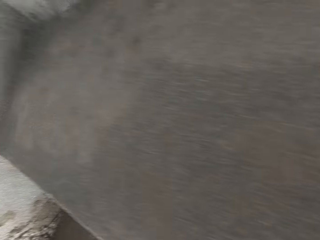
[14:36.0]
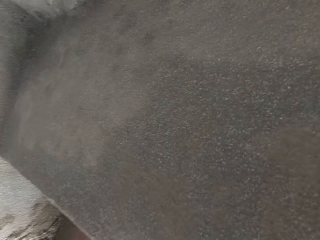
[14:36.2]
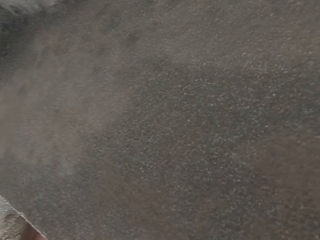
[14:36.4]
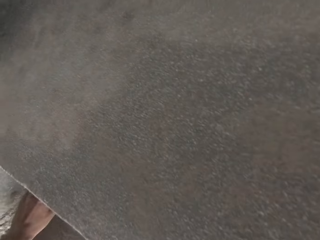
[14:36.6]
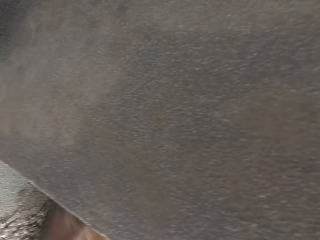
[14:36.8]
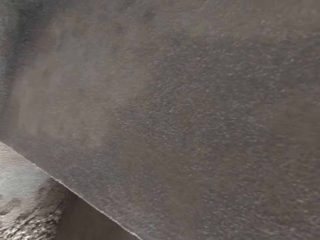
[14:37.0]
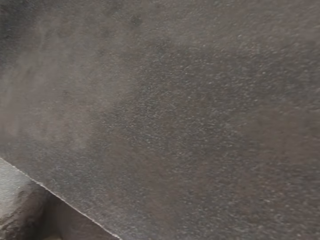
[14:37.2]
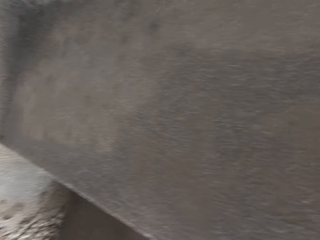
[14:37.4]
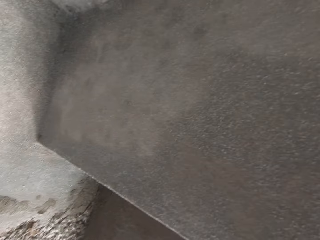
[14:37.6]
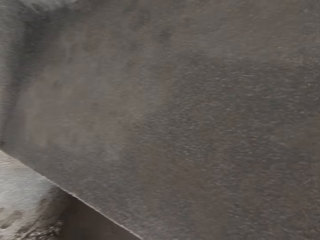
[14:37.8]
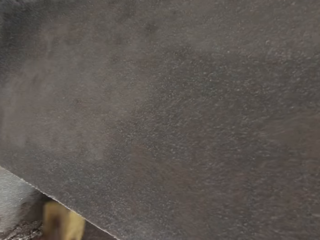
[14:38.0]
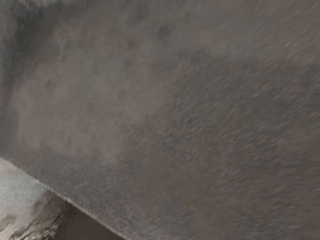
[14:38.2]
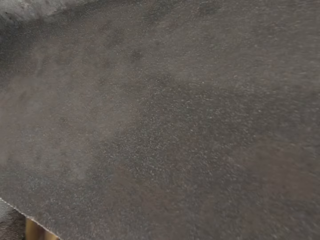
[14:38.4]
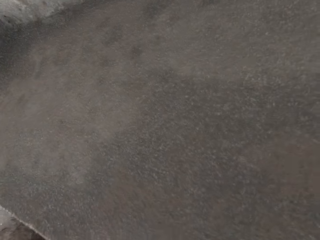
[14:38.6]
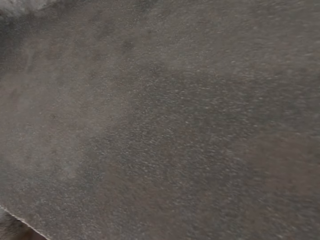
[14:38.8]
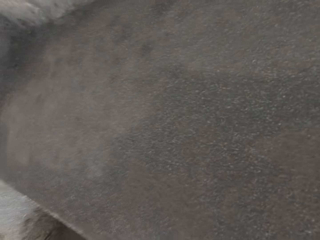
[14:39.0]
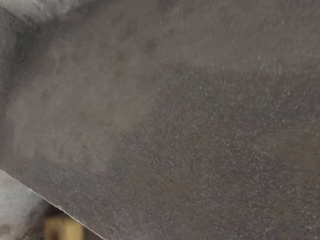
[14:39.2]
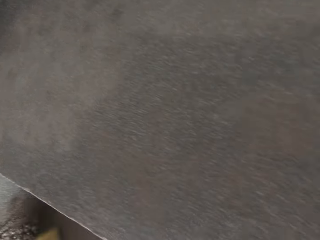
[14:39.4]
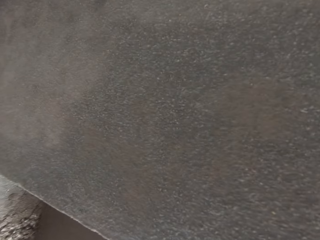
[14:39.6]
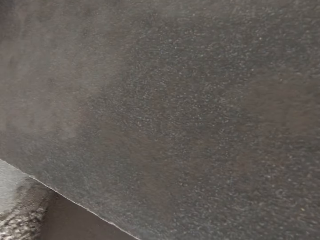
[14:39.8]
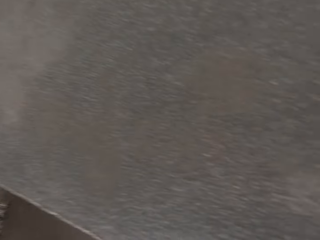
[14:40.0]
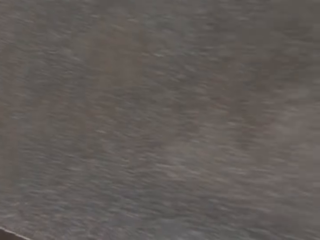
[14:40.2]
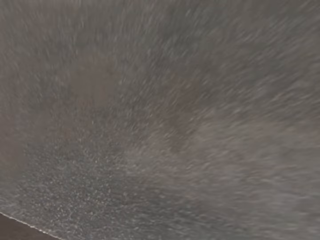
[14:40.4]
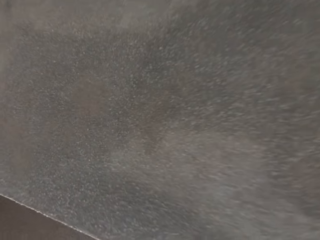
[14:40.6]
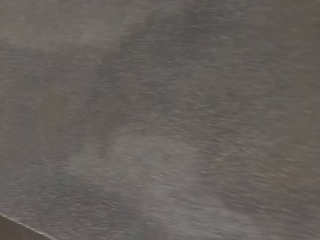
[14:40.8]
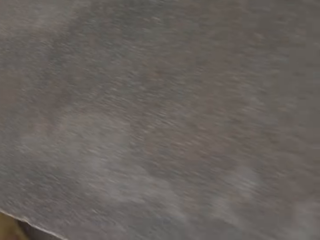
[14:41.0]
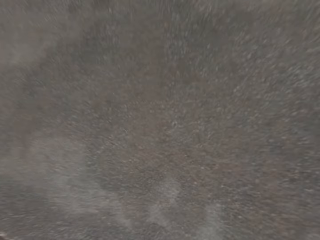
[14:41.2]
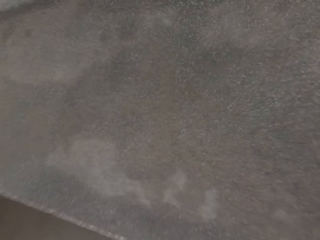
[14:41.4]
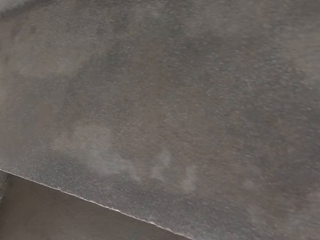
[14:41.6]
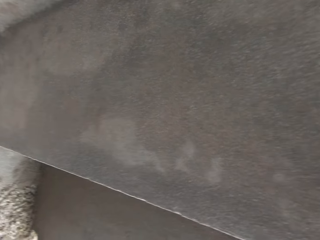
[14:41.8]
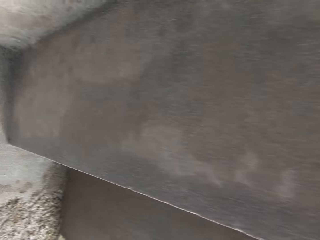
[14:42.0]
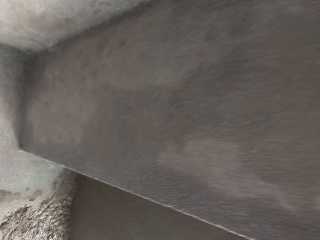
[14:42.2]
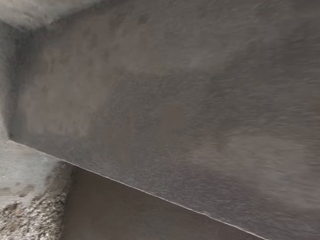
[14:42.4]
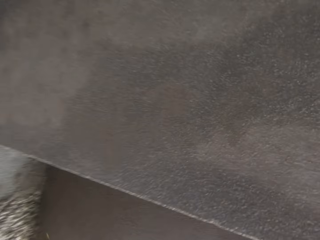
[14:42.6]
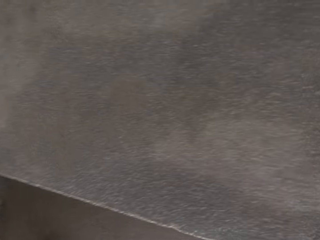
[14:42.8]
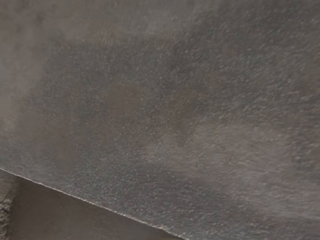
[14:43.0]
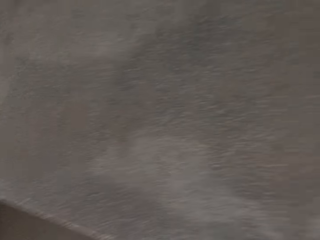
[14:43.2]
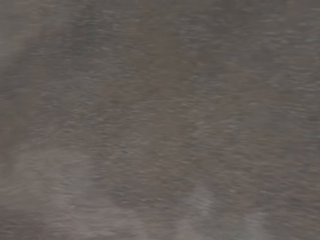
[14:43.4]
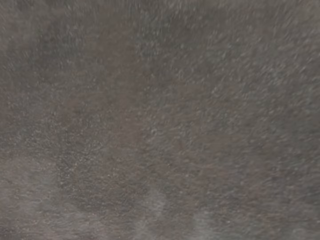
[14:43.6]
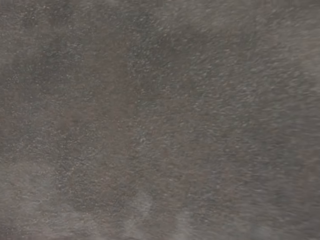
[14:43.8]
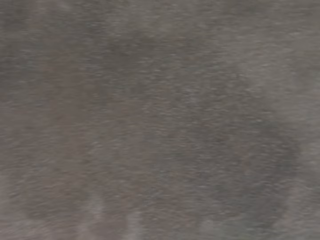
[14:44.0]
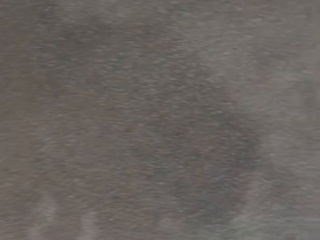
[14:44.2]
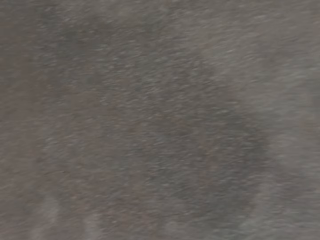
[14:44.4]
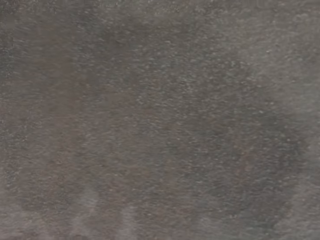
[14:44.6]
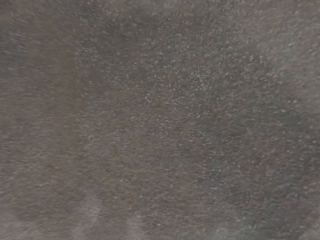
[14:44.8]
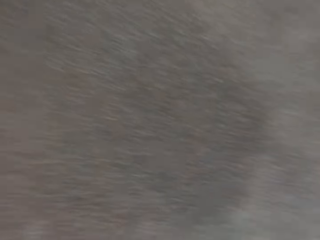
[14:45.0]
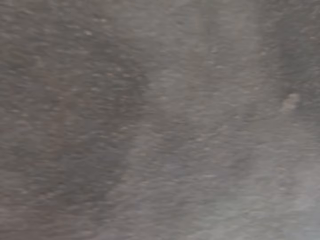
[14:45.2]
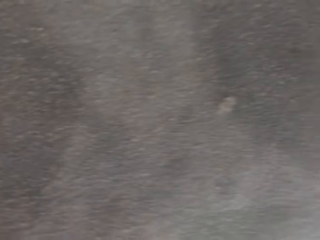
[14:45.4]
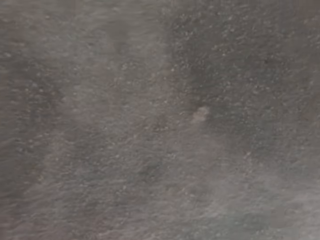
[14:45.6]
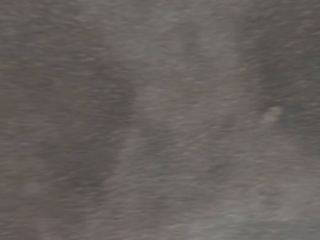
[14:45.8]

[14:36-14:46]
The camera wearer rubs the wall with the foam in his left hand. The man converses with the camera wearer. The camera wearer looks around.

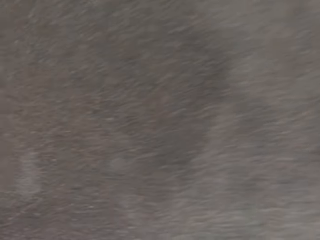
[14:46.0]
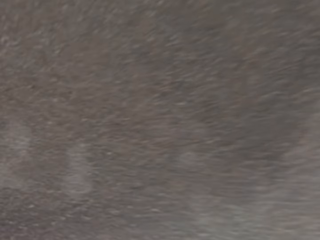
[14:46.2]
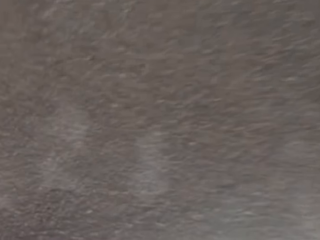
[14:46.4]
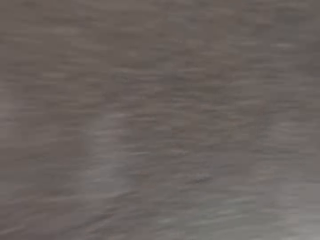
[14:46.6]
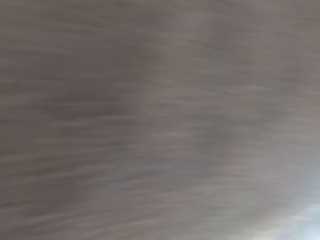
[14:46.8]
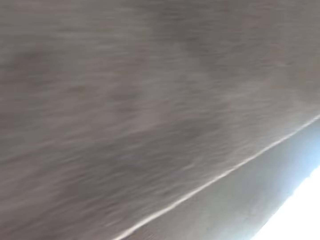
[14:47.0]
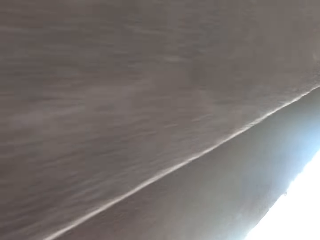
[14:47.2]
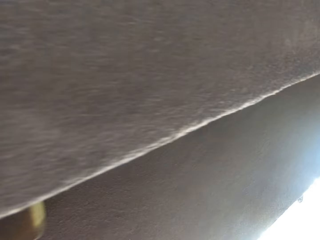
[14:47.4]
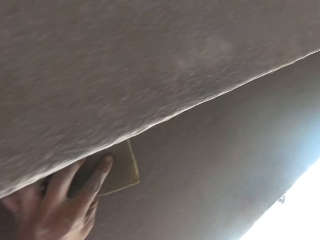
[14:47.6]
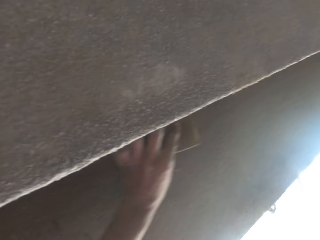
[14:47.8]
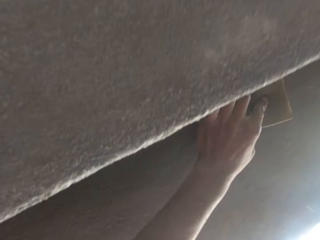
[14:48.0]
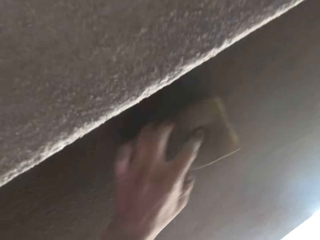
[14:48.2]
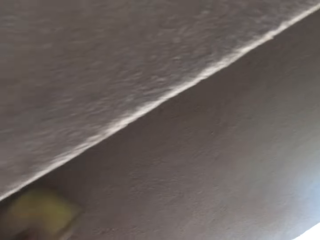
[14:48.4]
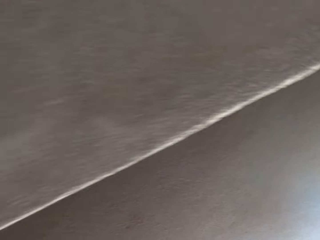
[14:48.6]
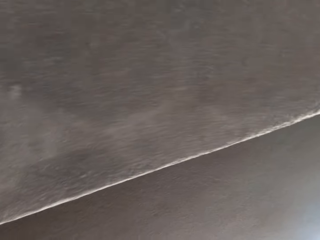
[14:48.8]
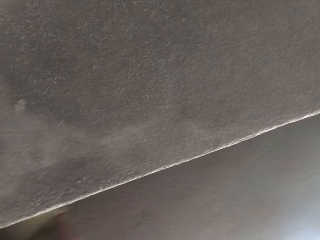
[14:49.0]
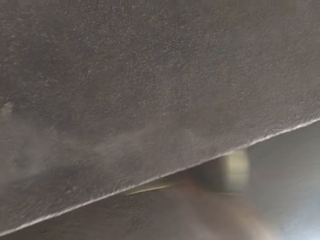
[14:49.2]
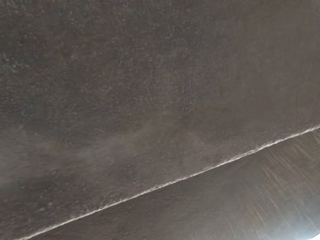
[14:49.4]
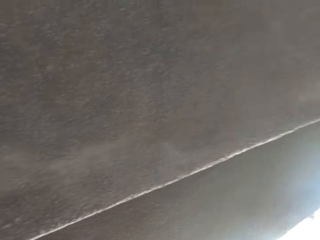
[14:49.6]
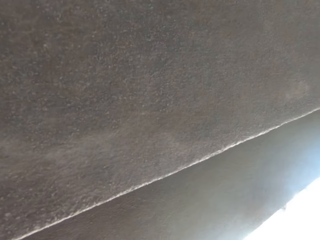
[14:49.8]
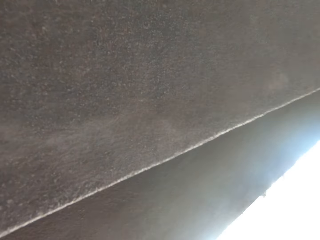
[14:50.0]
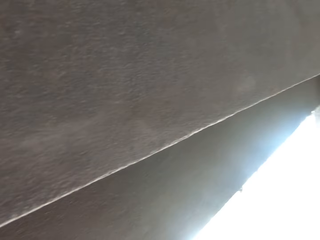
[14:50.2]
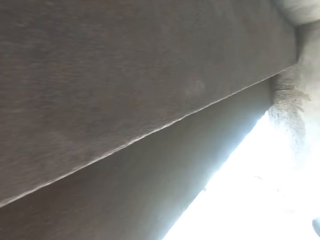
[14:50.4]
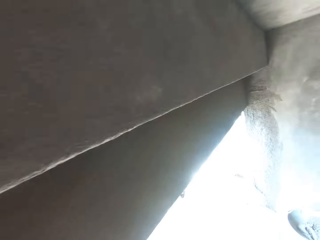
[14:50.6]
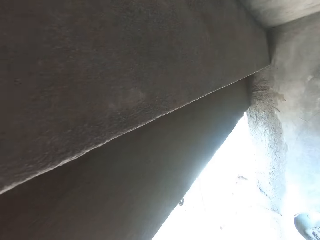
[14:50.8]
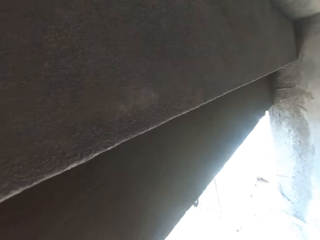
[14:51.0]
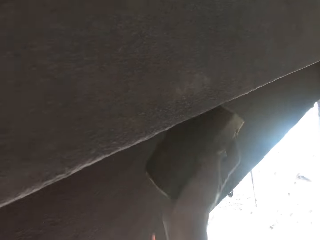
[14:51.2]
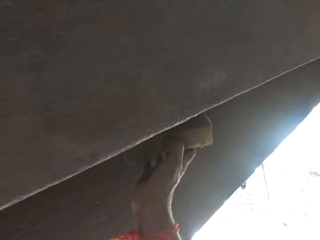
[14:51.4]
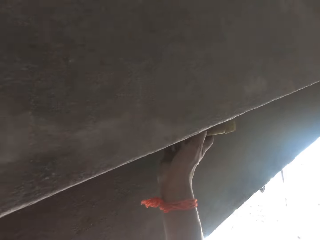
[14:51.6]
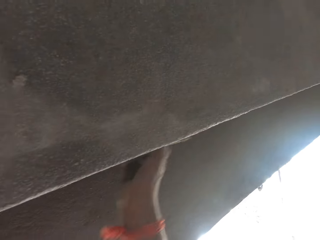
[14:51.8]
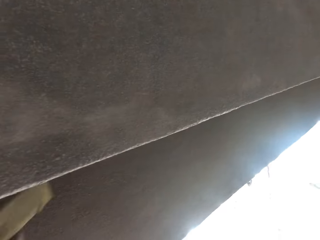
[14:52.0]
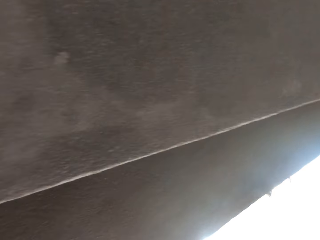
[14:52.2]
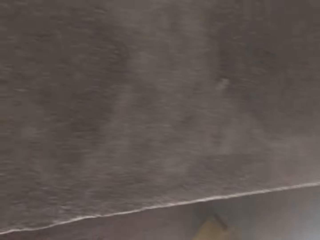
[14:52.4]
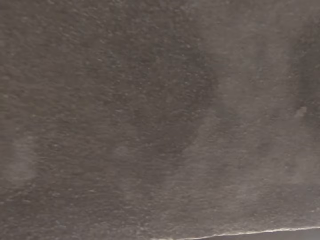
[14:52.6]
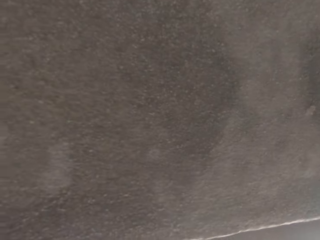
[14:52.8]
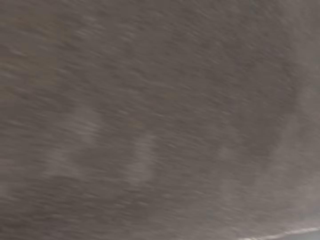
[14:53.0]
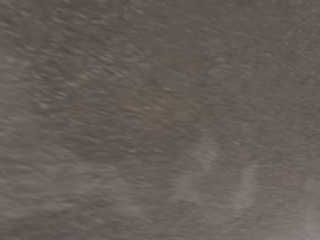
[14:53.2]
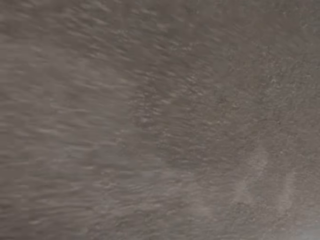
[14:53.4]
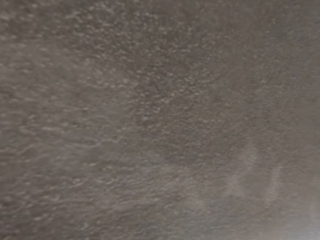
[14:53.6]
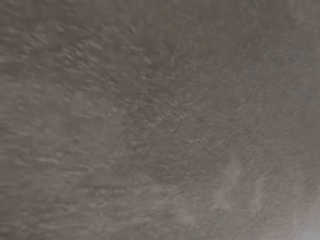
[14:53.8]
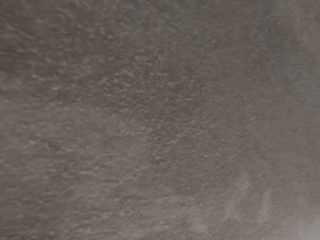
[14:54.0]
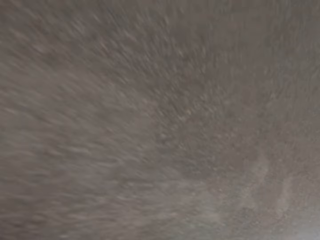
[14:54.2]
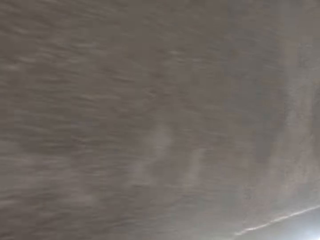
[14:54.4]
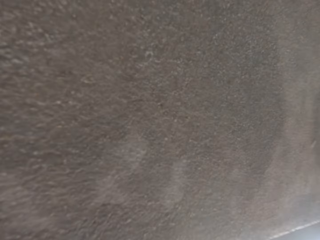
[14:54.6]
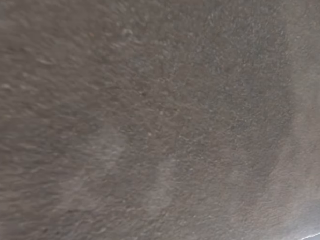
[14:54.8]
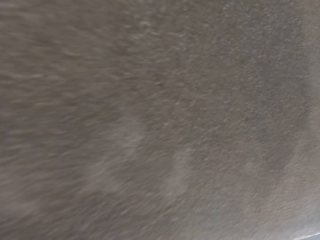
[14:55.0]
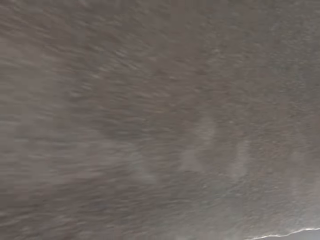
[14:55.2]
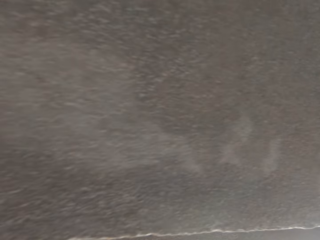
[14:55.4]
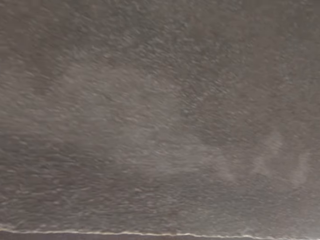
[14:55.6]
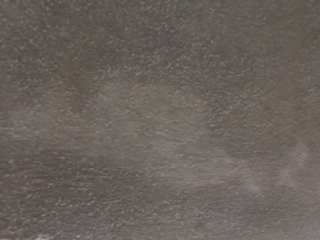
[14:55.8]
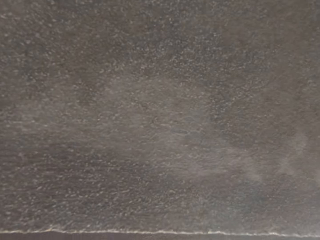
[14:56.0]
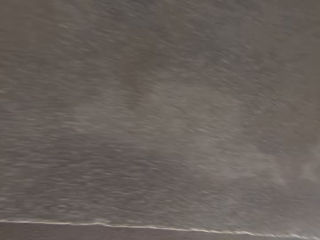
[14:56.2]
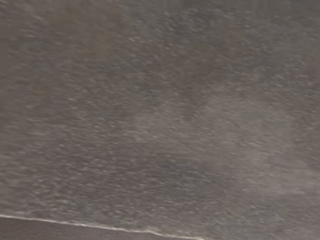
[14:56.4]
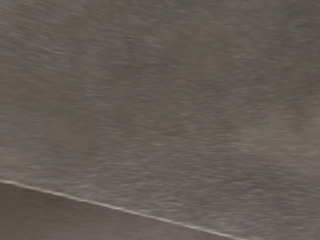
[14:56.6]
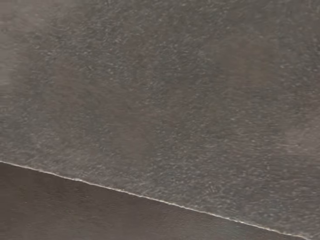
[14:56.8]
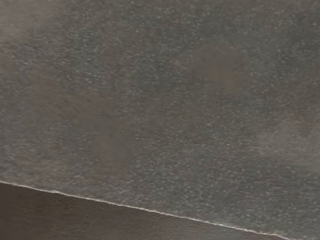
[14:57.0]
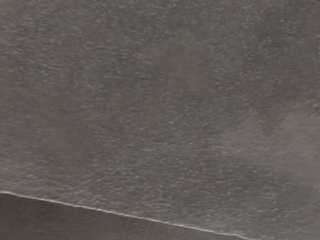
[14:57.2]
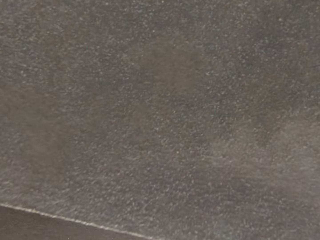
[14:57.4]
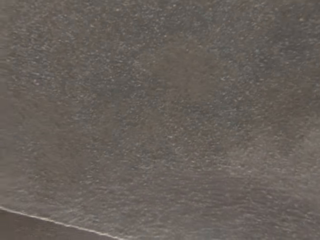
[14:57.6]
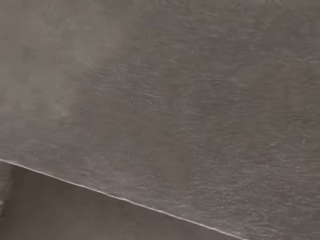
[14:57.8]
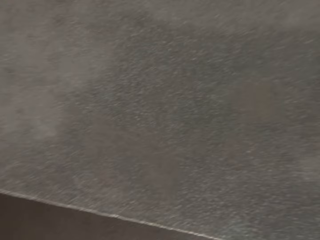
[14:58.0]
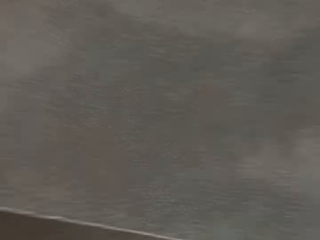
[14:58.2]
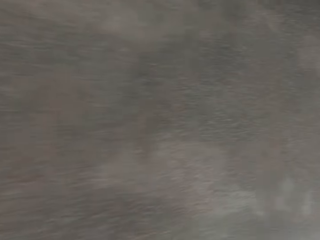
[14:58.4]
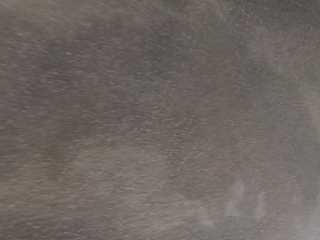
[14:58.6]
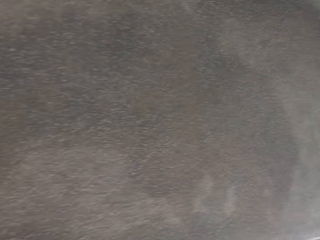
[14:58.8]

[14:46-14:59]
The camera wearer uses the sponge on the wall. He withdraws his right hand. He rubs the wall with the foam in his right hand. He looks around.
